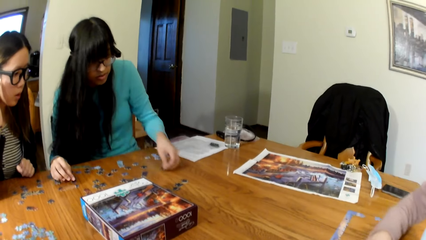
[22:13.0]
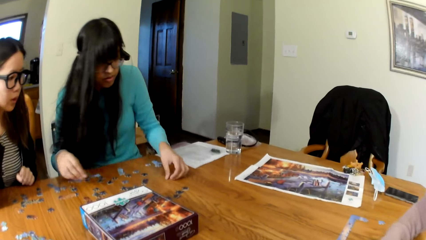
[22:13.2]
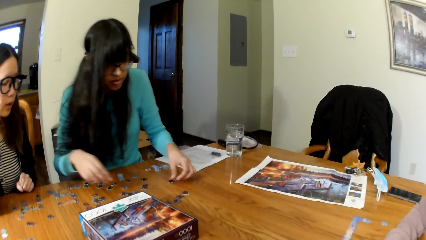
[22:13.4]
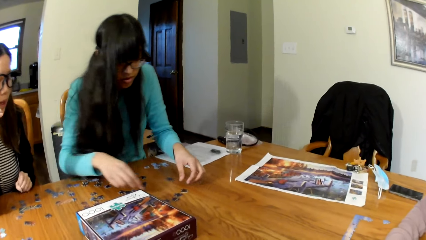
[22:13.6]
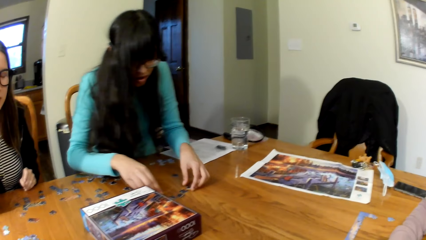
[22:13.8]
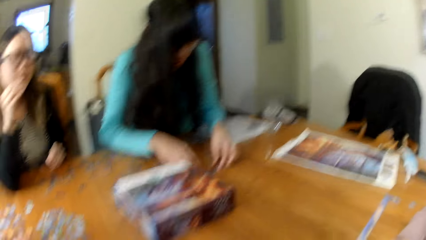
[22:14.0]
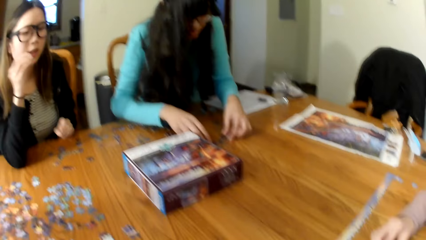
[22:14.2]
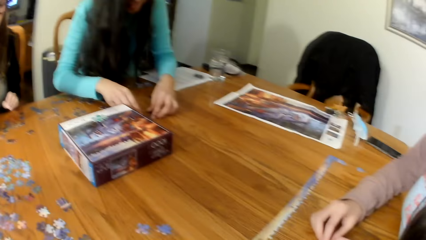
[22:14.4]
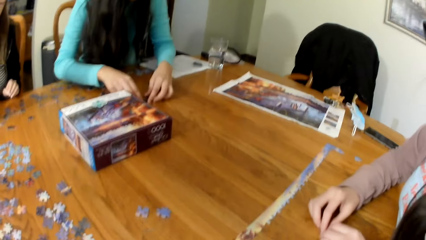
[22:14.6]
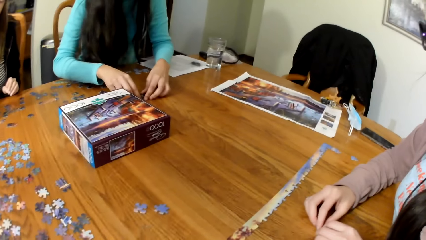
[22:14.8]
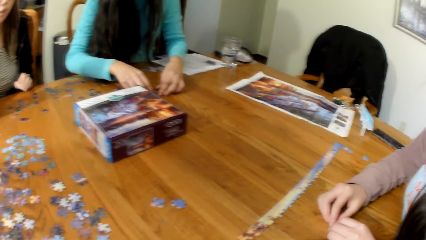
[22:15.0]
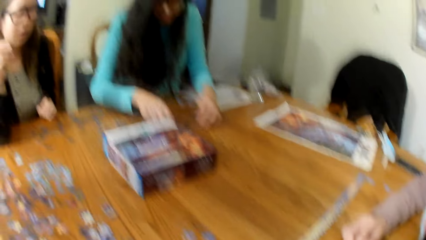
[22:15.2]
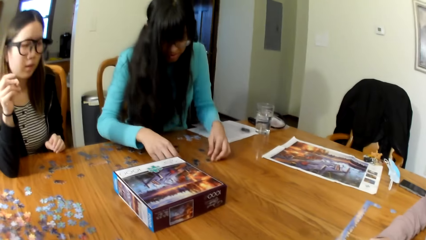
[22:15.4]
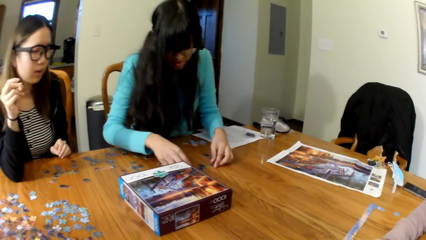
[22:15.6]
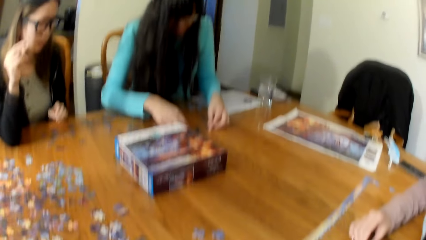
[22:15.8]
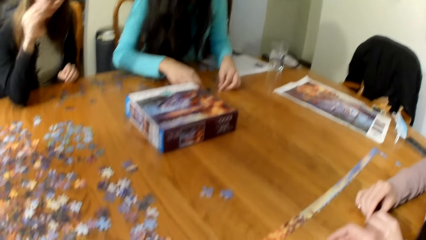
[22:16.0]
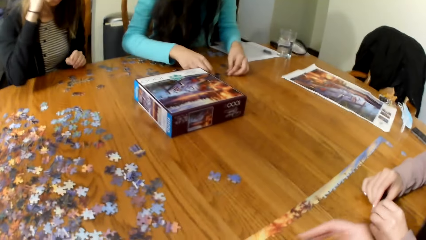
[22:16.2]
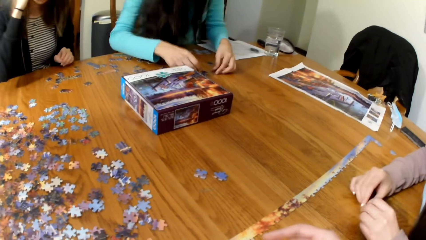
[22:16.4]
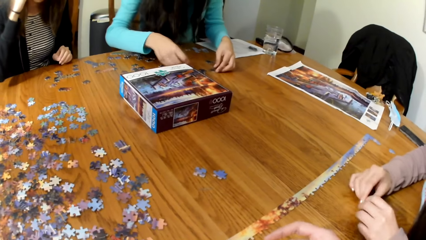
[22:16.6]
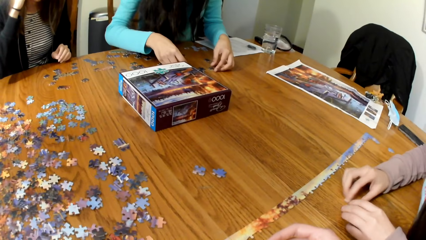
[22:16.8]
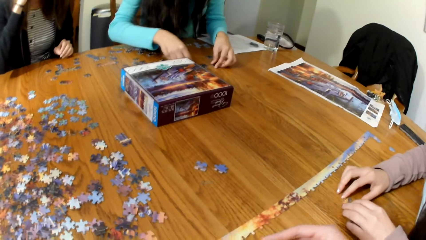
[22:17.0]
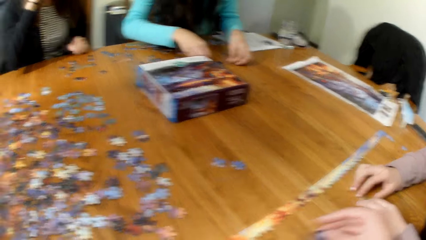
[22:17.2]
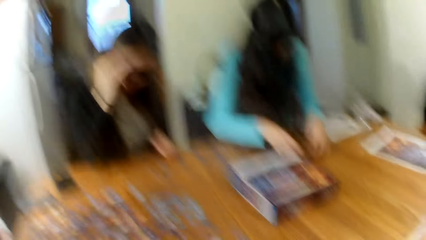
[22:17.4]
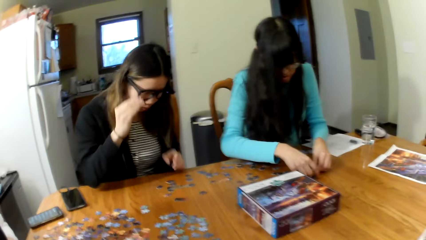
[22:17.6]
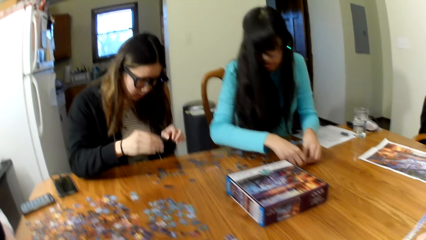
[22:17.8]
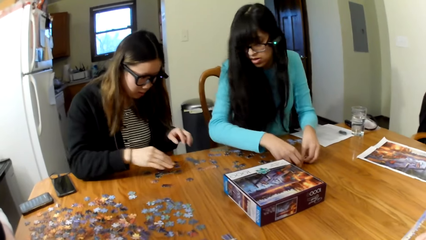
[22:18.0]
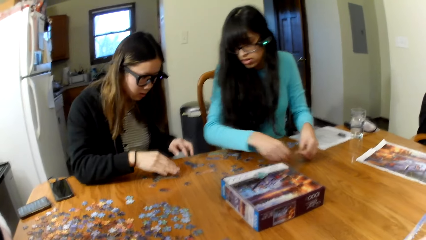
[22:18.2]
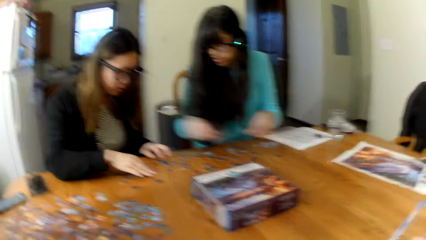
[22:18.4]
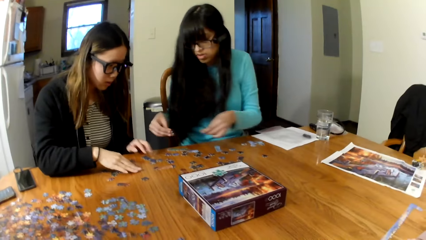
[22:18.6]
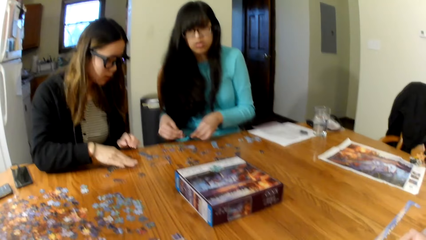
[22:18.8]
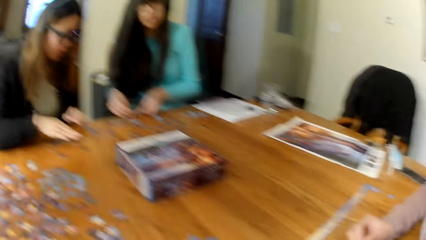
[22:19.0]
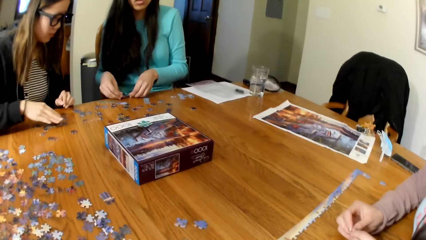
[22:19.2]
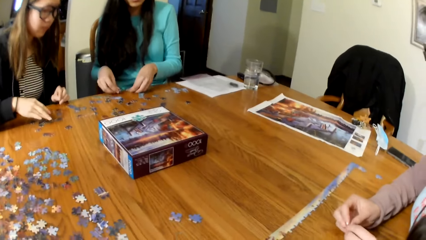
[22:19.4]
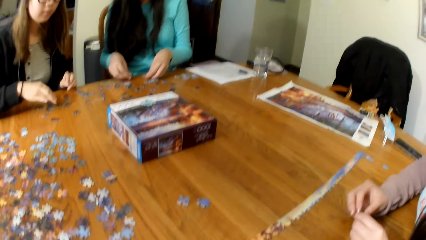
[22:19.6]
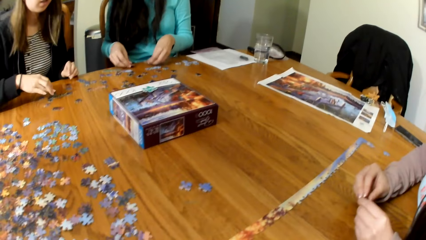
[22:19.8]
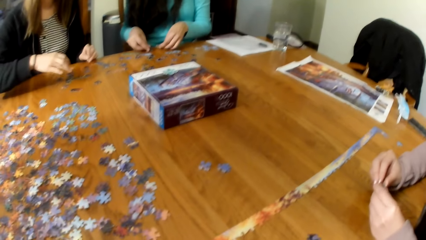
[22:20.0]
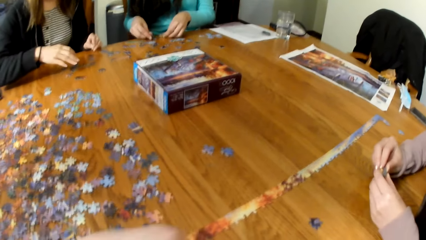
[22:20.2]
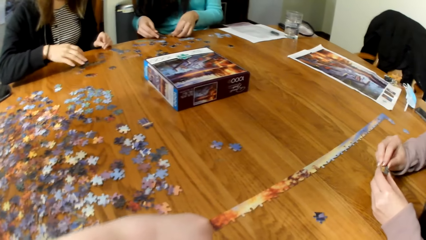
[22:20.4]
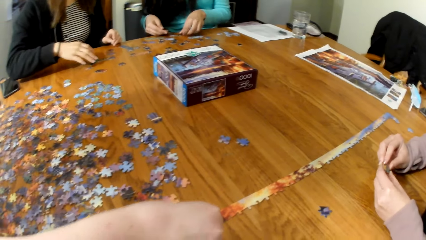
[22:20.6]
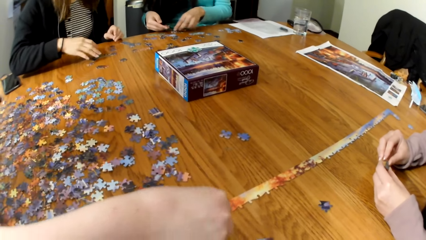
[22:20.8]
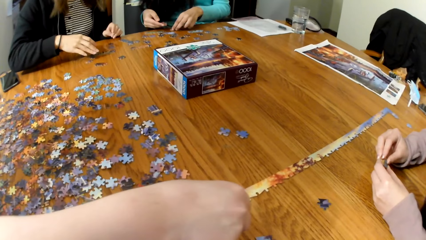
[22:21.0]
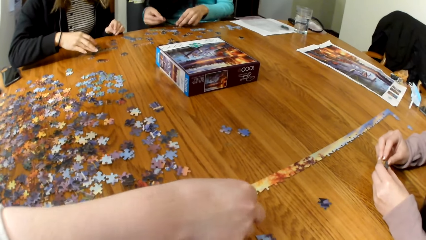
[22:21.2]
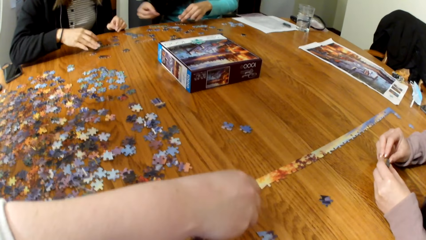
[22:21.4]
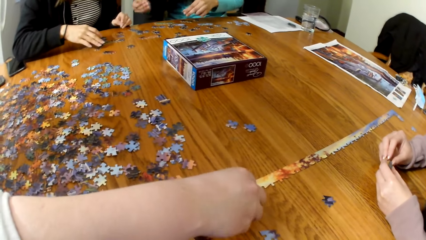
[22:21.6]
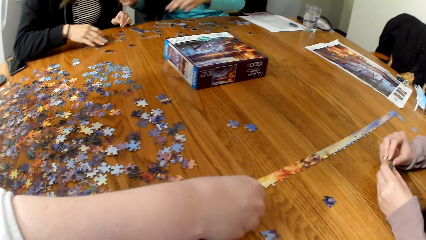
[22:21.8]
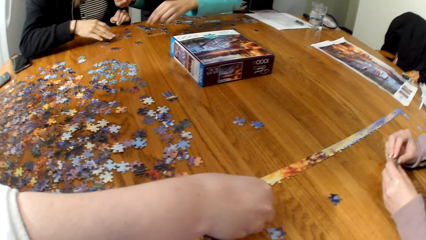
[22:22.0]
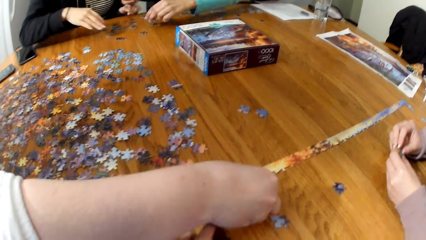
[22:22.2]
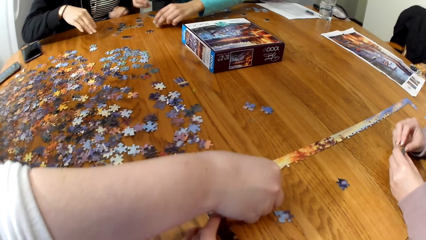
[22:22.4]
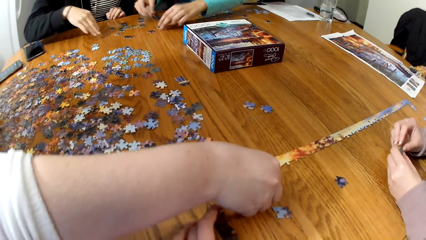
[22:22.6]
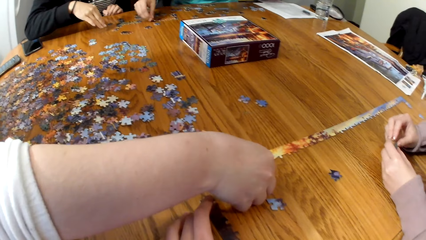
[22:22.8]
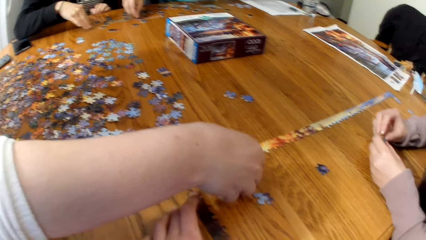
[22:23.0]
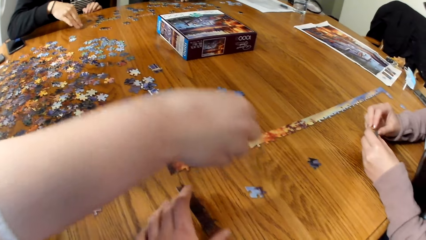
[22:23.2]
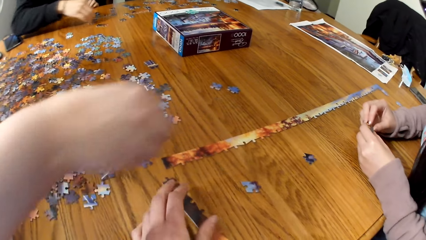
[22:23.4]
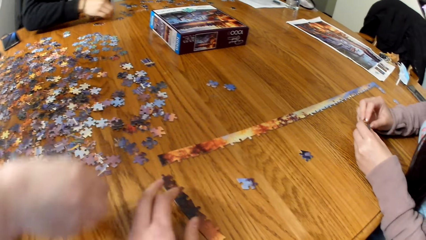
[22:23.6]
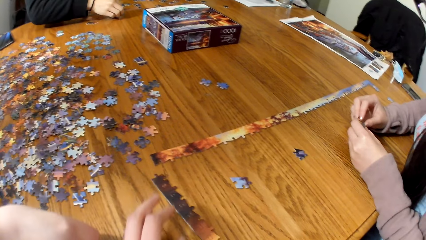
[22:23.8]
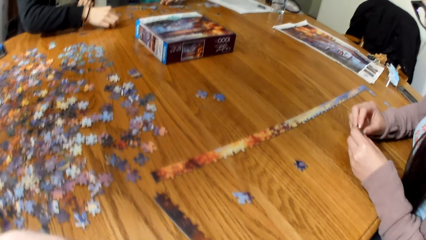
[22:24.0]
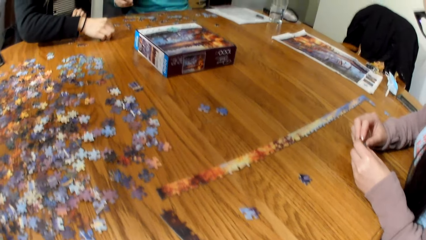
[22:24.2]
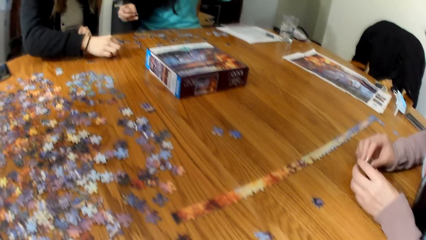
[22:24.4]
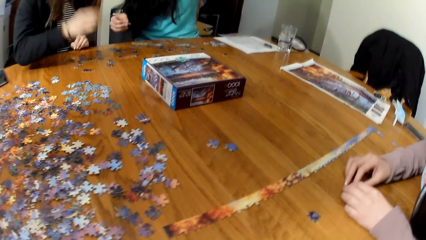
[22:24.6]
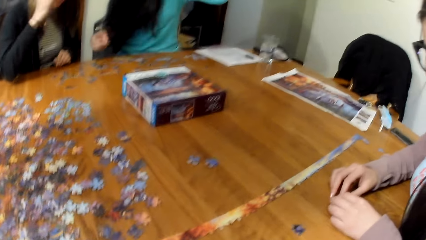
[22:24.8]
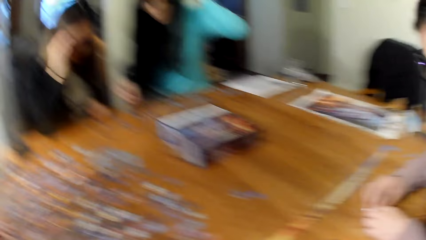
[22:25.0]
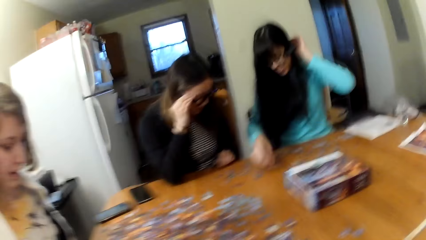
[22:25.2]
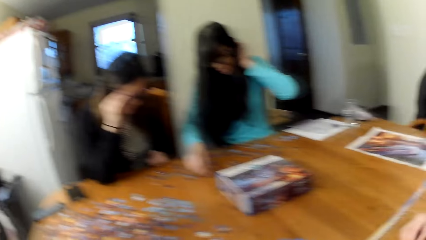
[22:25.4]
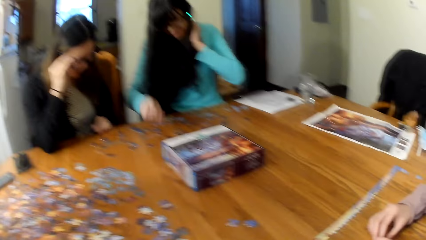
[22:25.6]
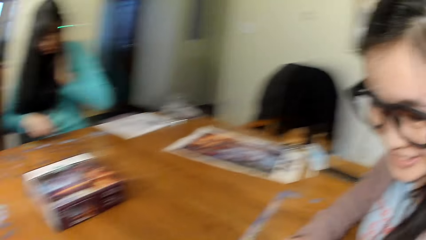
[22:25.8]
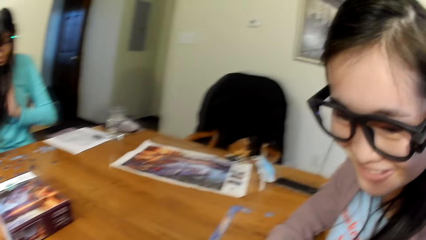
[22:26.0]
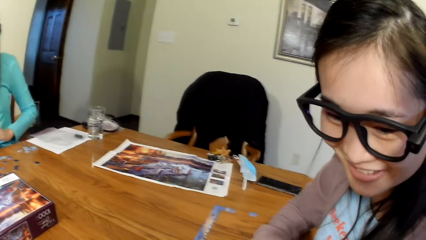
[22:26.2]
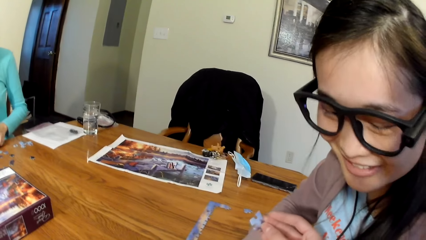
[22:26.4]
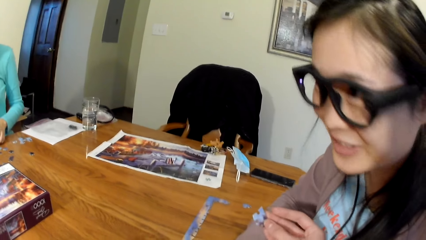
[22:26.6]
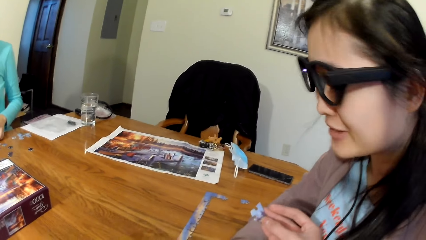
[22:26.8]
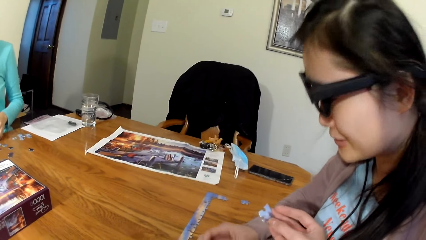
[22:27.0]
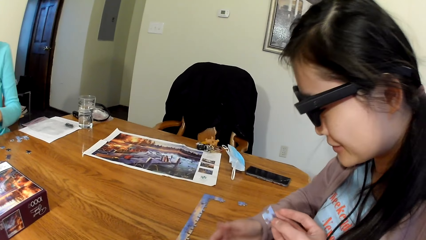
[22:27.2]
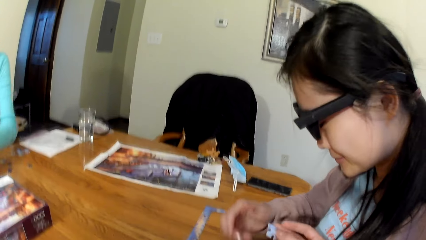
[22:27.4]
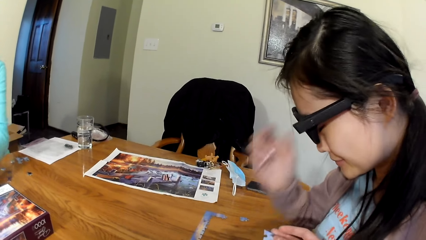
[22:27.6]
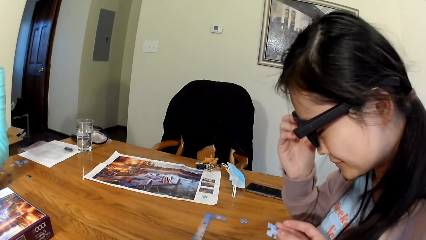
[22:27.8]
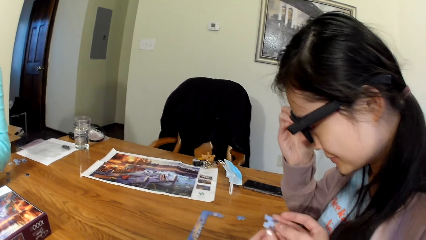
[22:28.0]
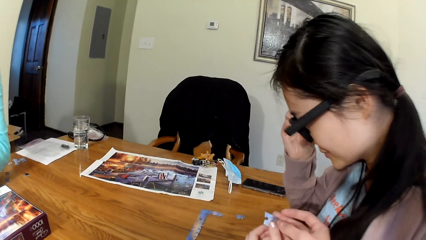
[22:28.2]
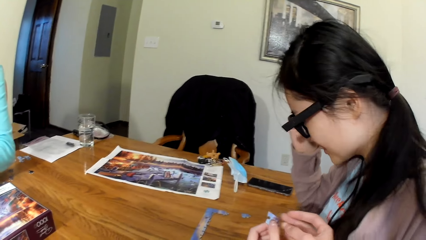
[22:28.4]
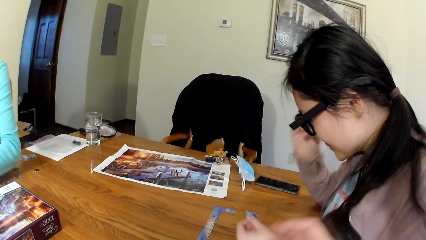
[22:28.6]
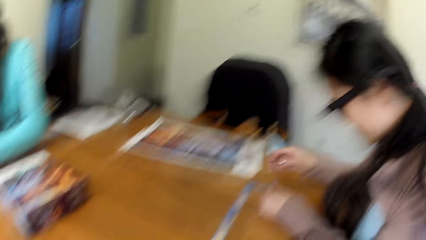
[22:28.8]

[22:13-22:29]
A lady gathers the puzzle cards. Another lady gathers the puzzle cards. A woman puts the puzzle together. Another woman puts the puzzle together.
